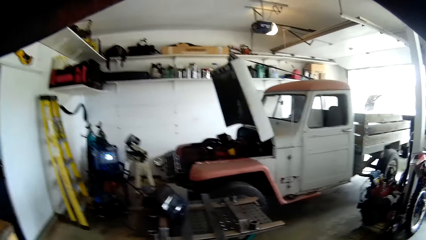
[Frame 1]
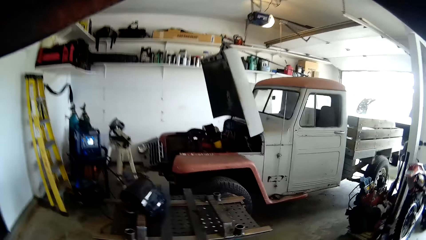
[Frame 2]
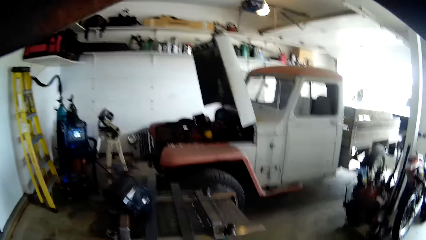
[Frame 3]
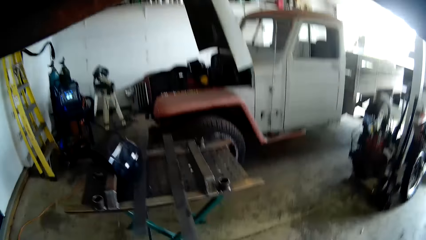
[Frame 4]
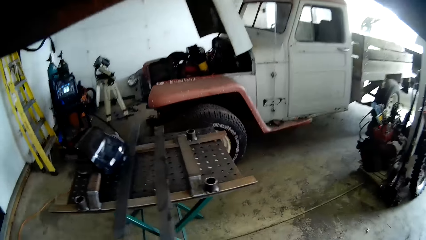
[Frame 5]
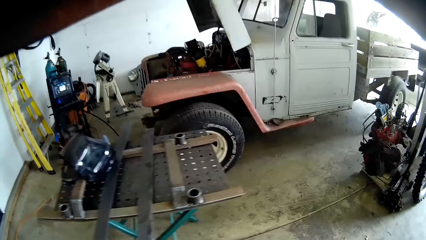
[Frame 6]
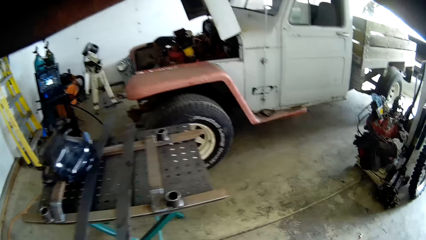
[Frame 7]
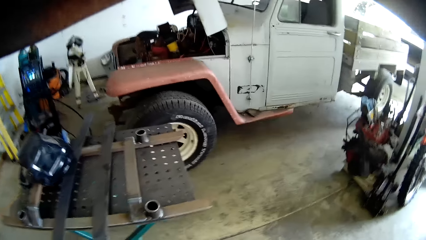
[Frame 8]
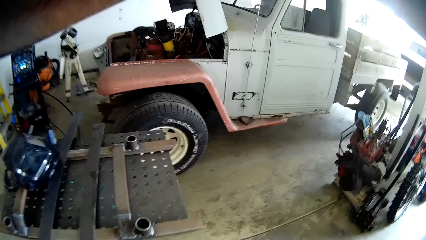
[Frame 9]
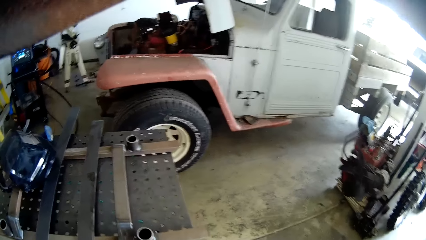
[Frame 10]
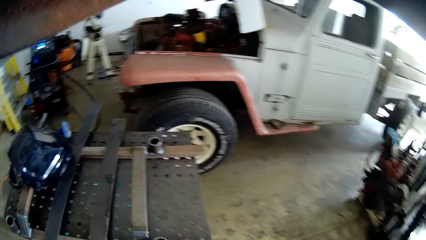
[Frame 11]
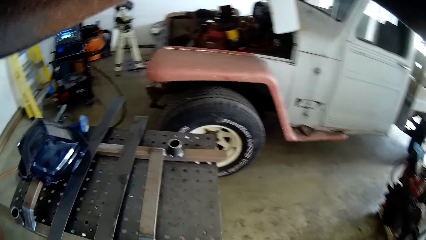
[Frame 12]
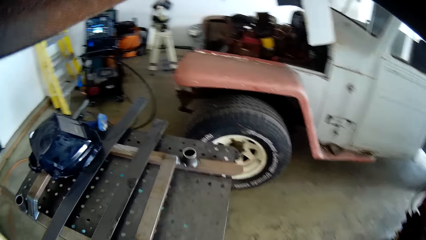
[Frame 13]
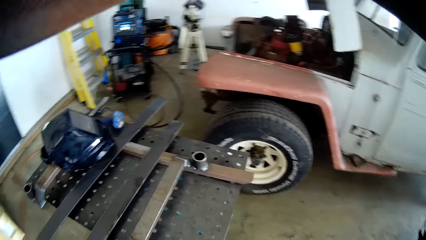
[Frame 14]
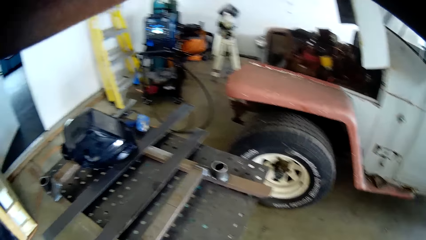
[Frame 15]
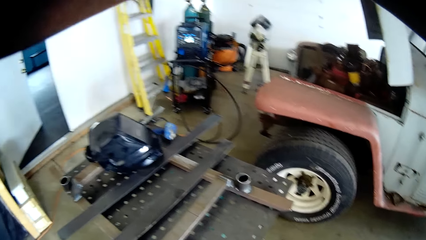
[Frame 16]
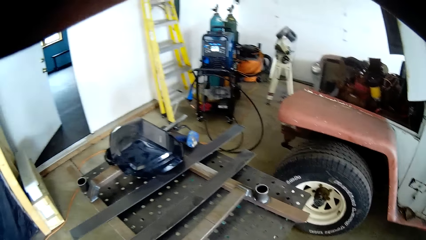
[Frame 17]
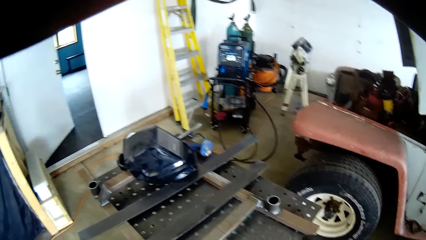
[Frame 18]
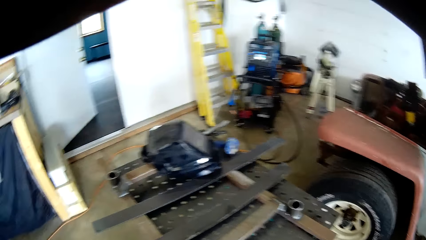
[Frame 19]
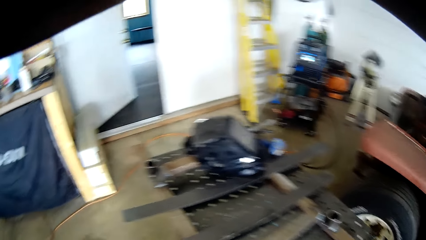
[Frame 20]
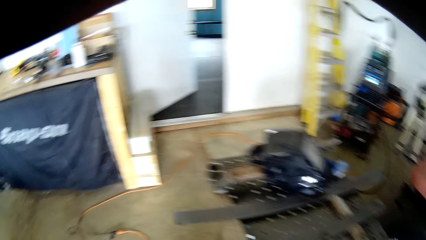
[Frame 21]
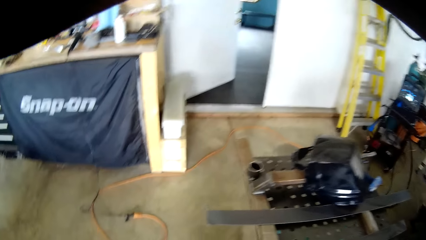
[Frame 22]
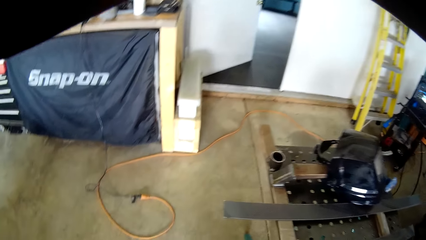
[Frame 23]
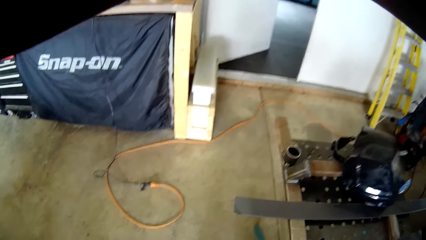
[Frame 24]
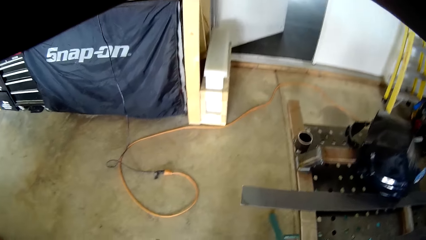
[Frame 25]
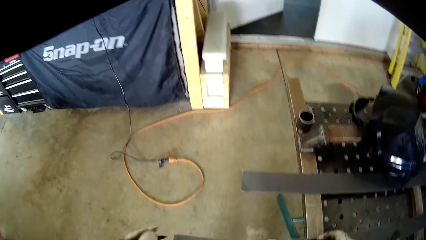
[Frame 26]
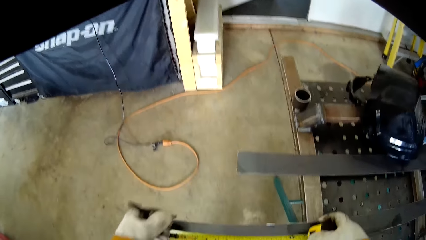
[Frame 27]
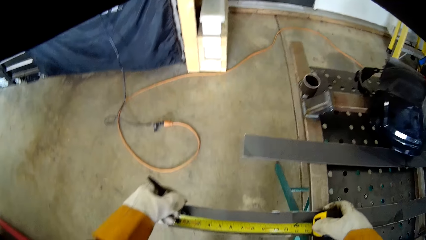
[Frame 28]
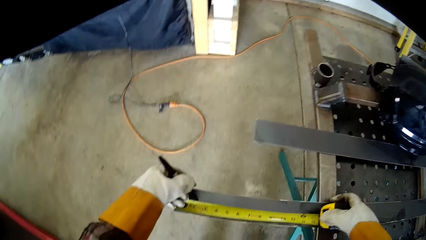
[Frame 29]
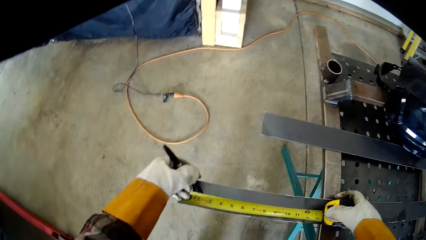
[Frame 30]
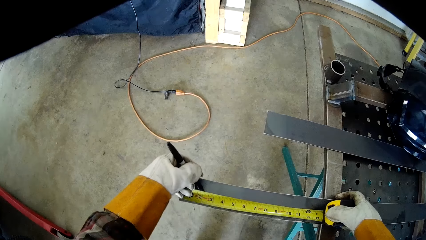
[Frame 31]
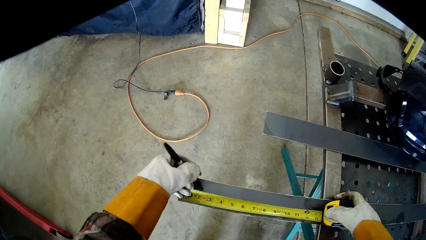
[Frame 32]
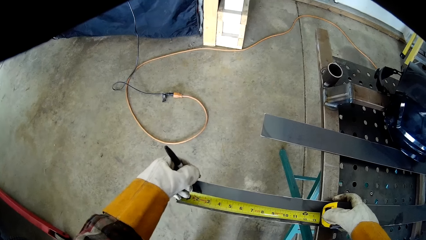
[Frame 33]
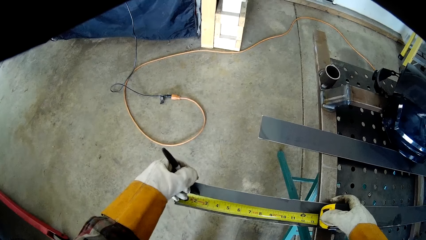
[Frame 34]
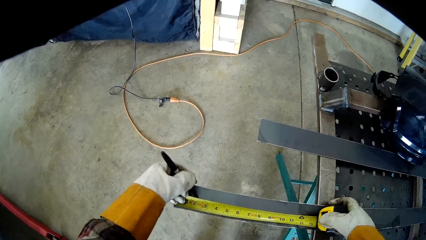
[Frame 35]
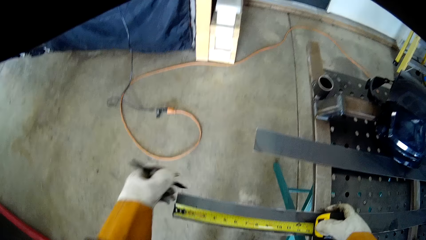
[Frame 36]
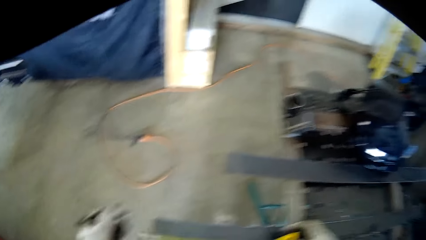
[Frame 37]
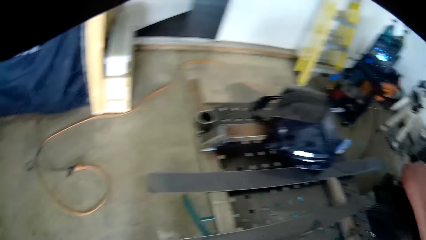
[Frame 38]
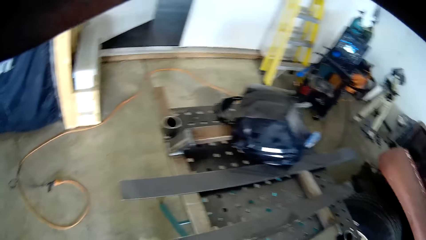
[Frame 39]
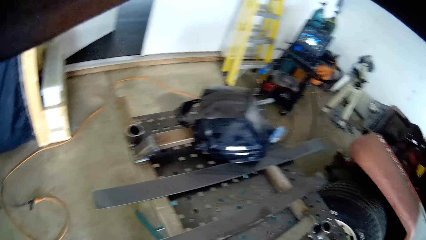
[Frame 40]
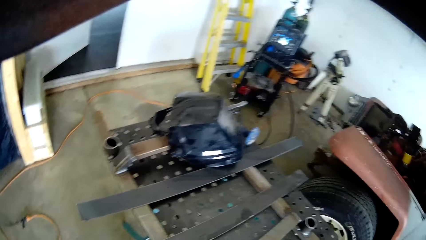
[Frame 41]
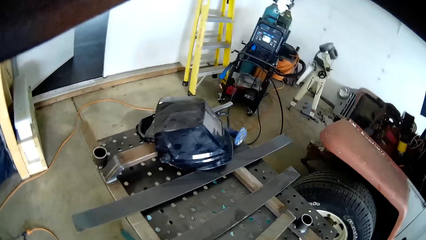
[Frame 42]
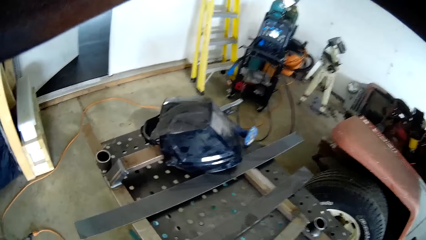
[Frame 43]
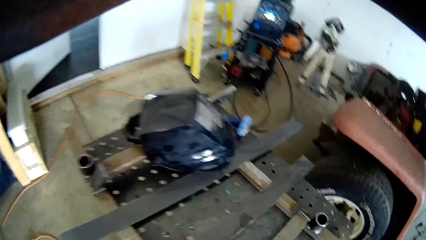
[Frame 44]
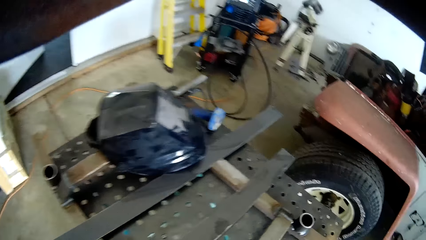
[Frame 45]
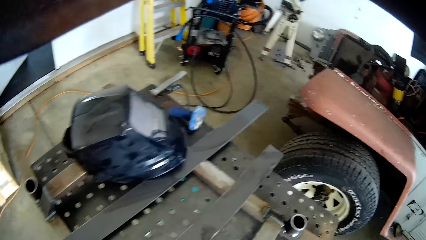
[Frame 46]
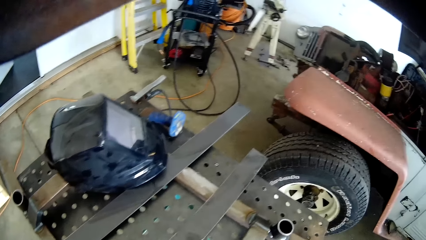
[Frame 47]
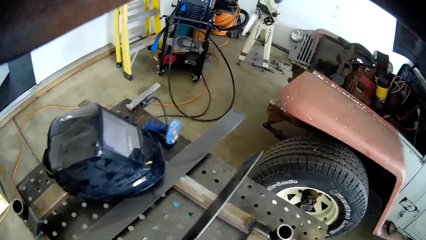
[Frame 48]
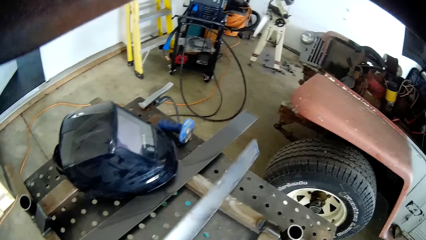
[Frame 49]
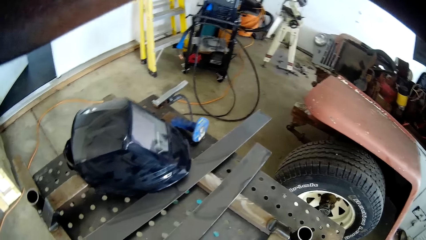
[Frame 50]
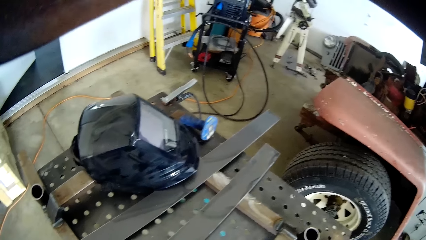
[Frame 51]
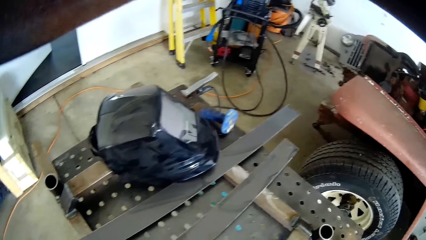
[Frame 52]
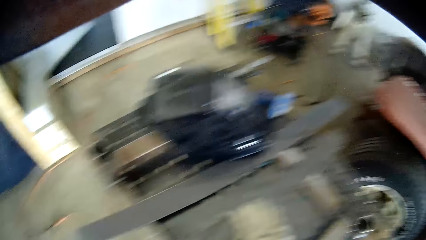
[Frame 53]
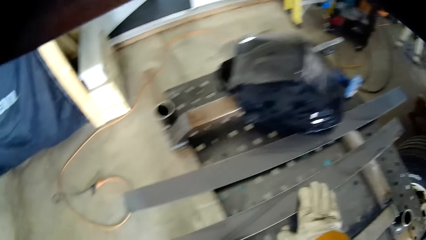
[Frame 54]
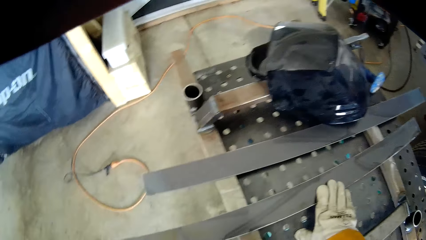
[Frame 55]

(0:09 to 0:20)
The camera wearer walks. He marks a point on a metal with the marker on his left hand. He turns the metal.
